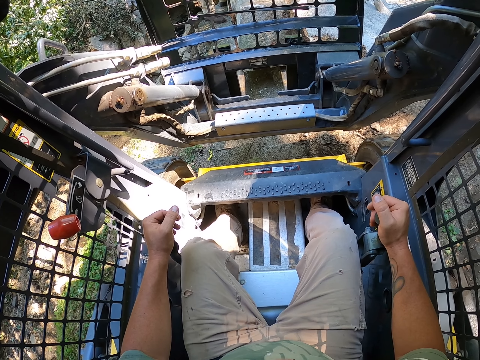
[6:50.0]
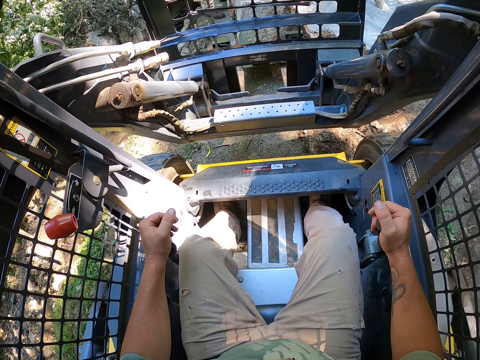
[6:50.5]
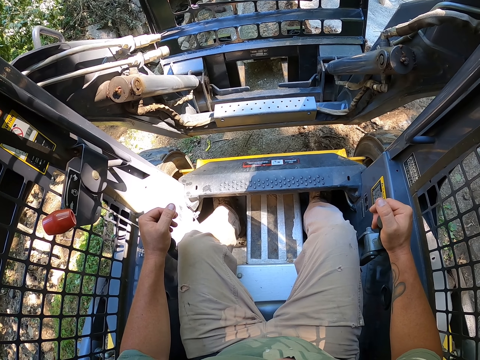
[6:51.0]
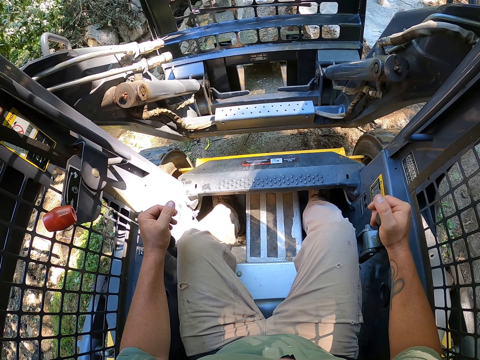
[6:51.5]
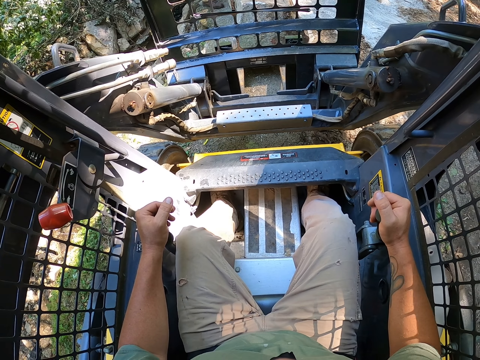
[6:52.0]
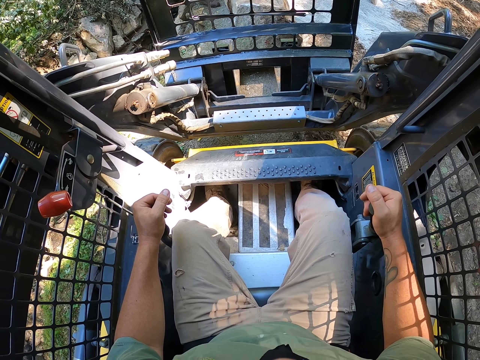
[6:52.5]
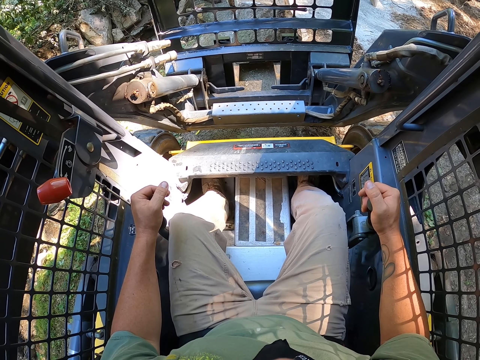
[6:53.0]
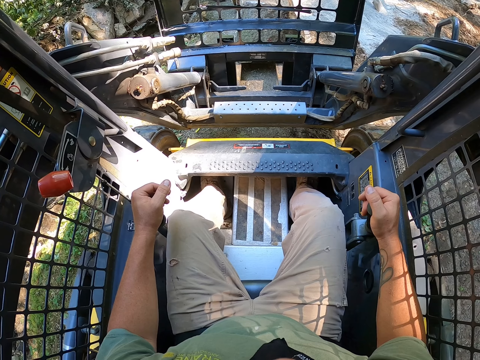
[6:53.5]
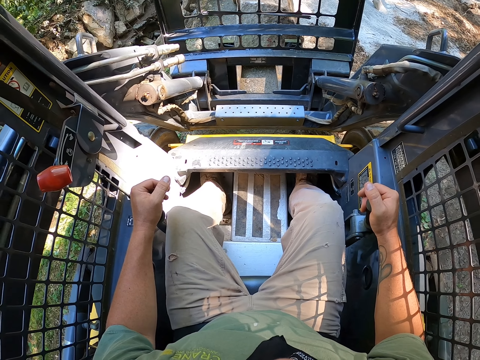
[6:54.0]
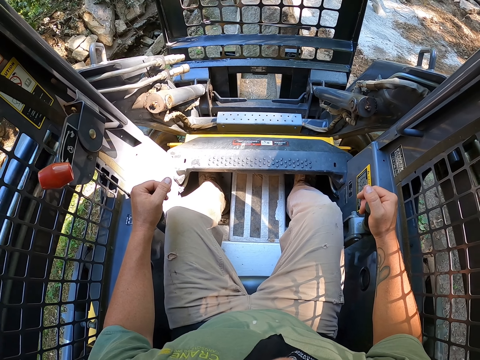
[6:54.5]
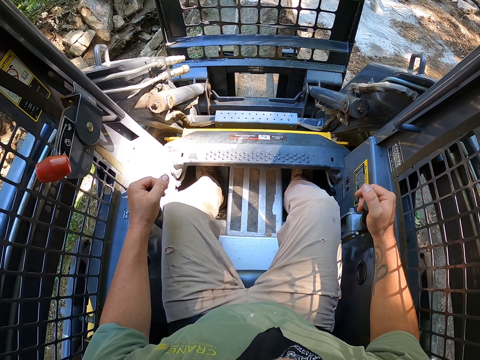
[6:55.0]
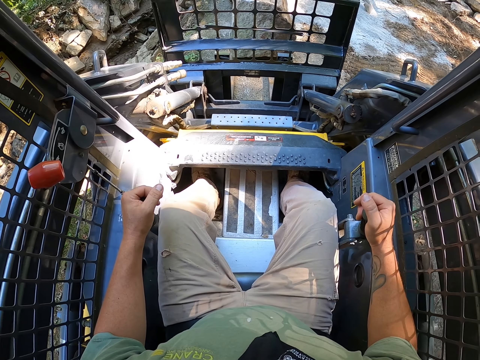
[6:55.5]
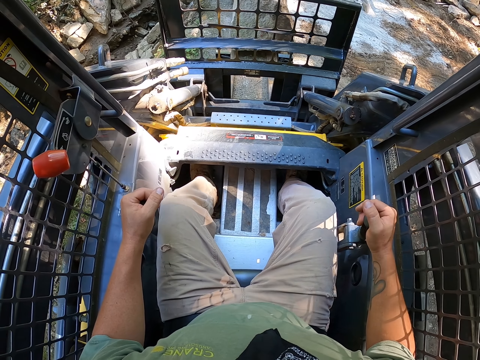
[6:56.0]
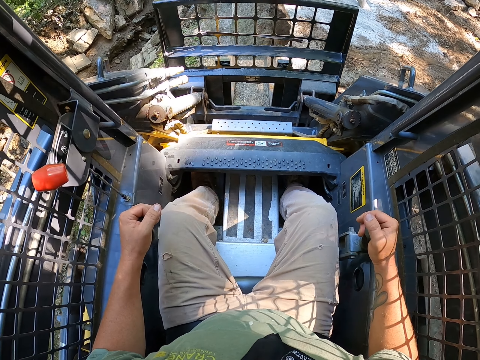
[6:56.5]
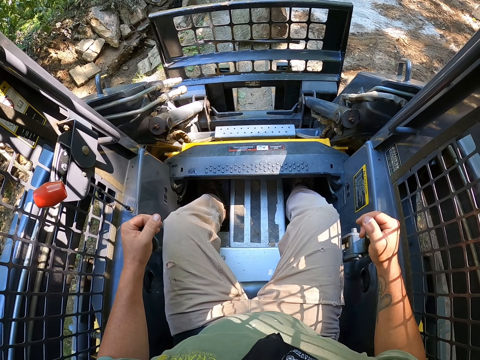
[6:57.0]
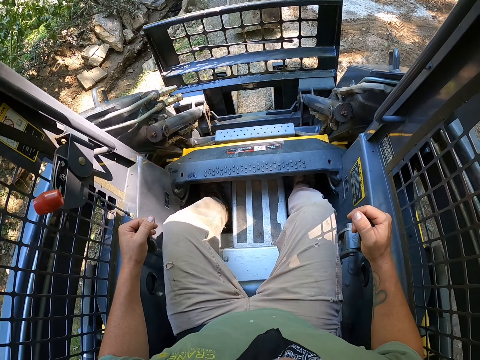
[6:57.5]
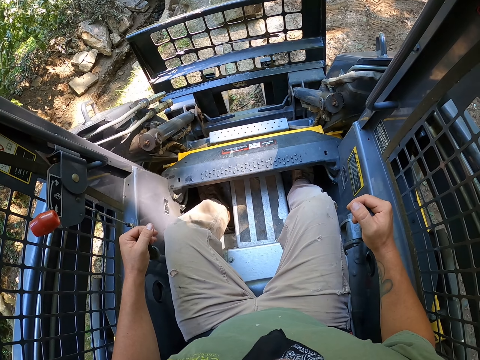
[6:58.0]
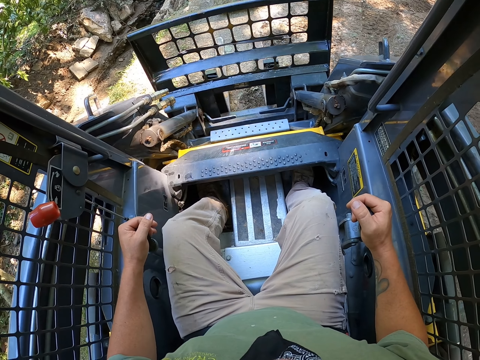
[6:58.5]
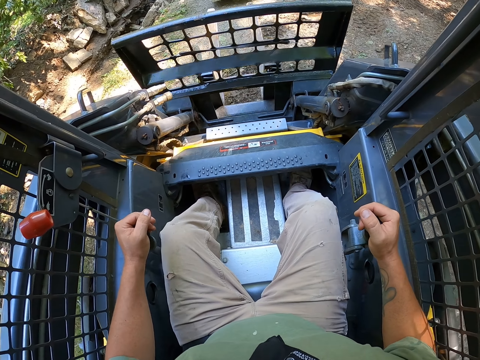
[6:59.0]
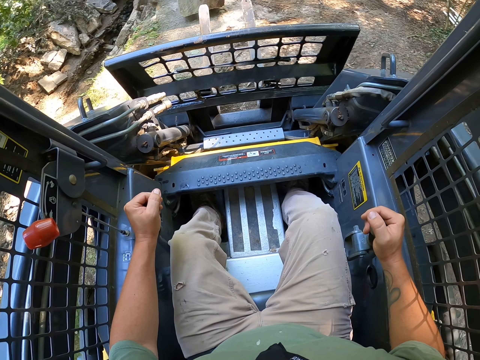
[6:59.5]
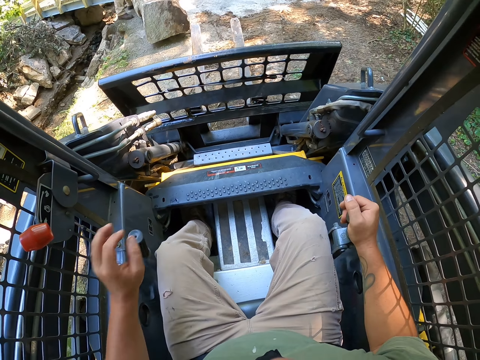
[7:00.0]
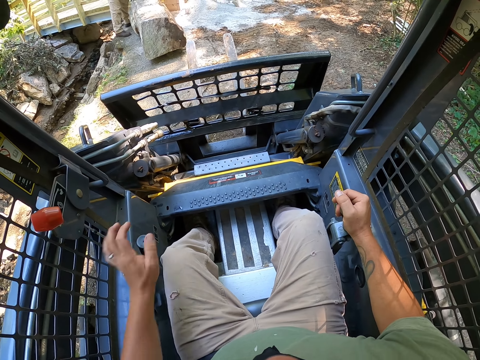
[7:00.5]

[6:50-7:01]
The camera wearer puts down the rock with the forklift. They drive the forklift.

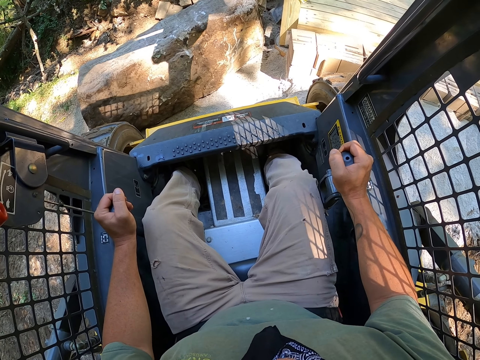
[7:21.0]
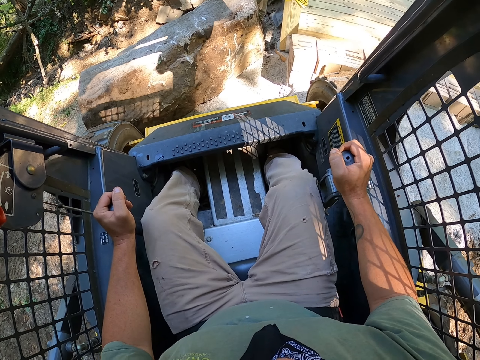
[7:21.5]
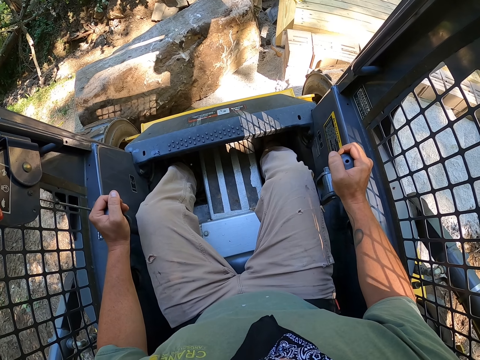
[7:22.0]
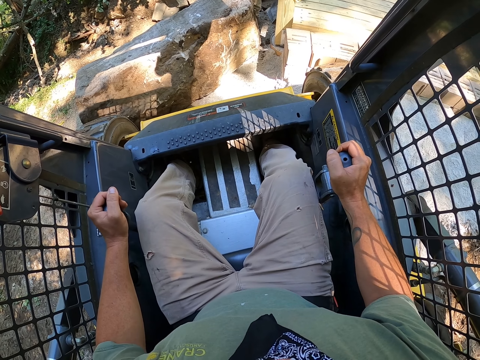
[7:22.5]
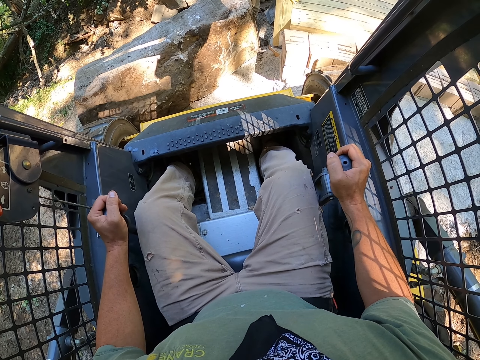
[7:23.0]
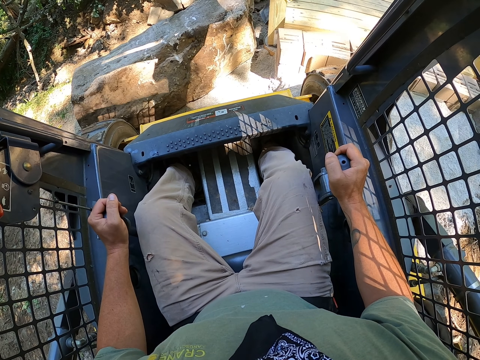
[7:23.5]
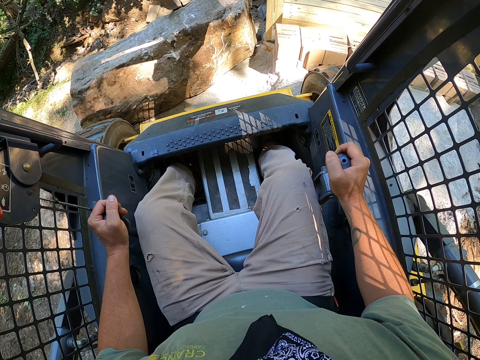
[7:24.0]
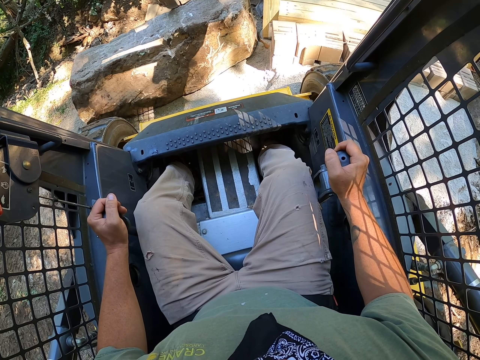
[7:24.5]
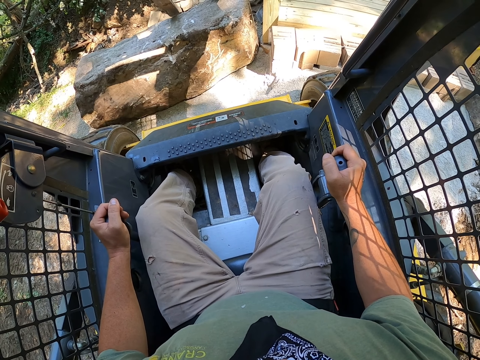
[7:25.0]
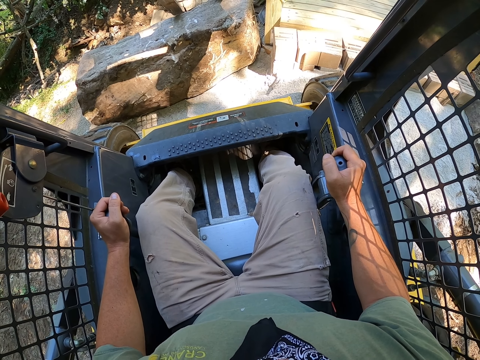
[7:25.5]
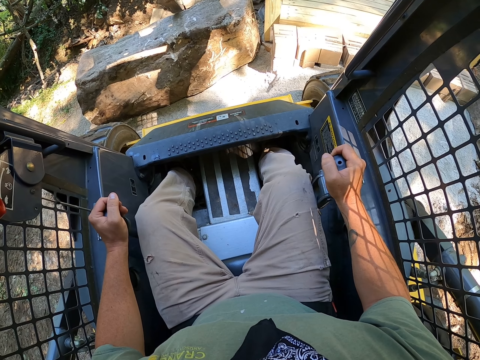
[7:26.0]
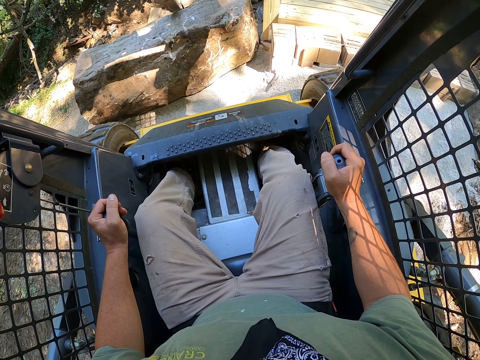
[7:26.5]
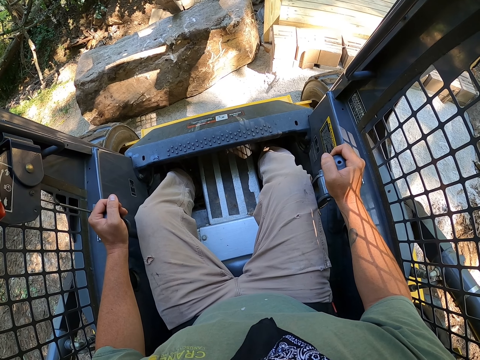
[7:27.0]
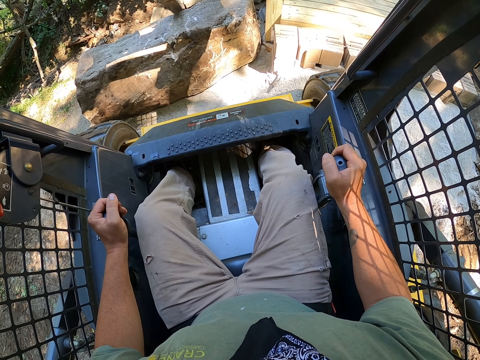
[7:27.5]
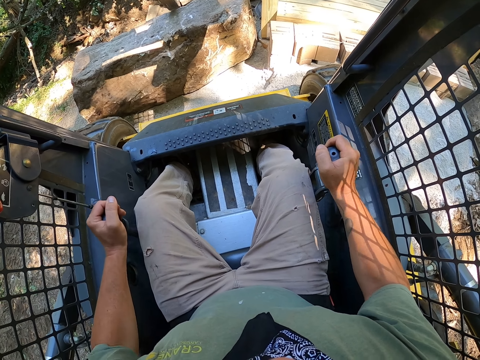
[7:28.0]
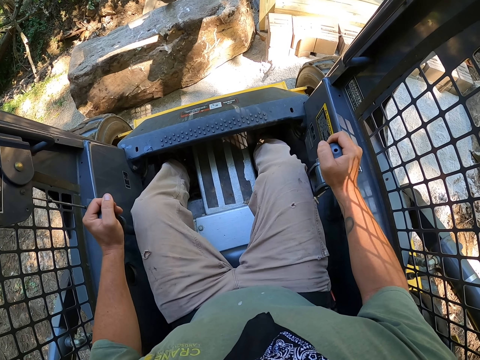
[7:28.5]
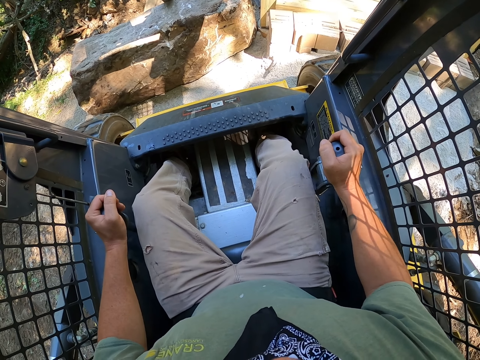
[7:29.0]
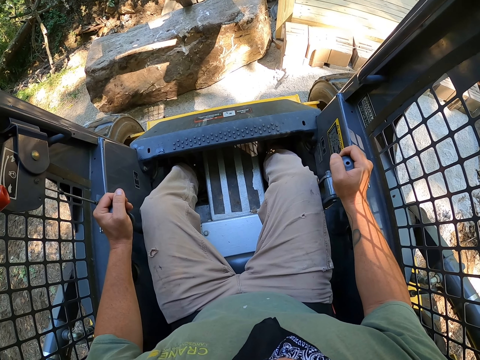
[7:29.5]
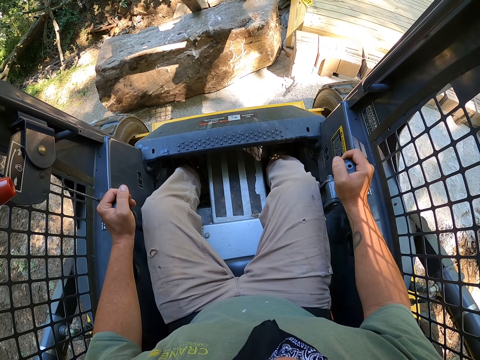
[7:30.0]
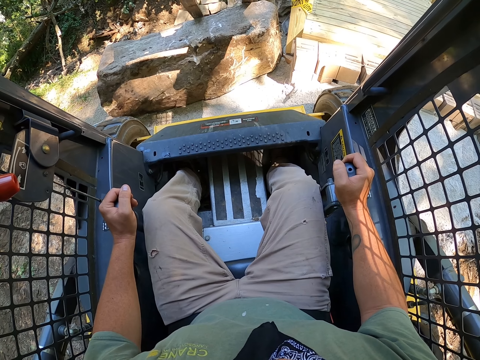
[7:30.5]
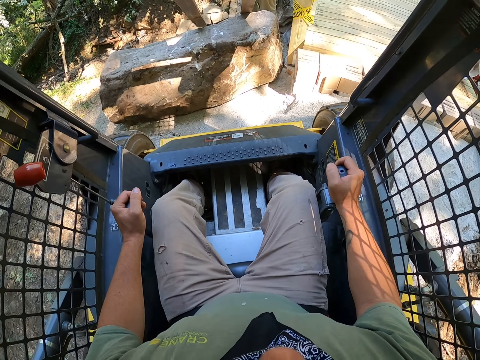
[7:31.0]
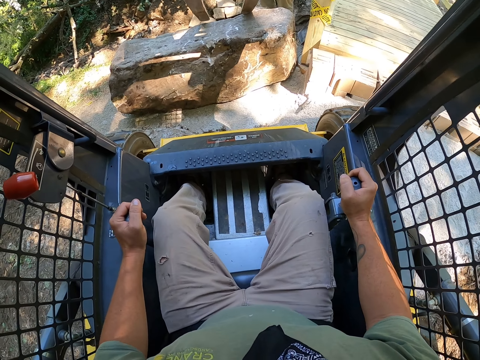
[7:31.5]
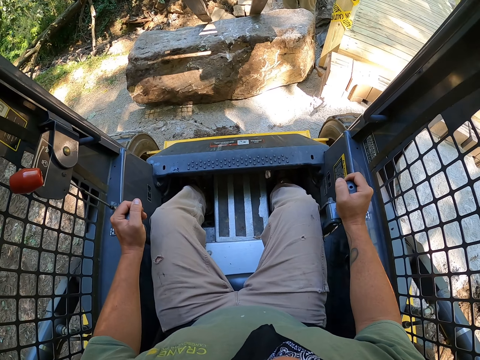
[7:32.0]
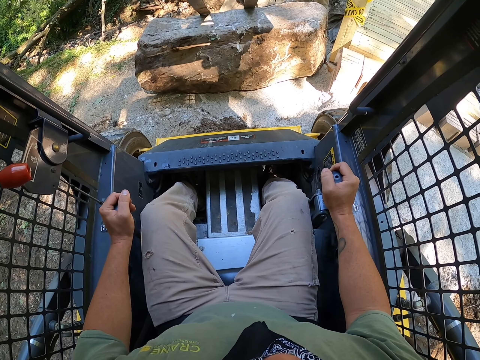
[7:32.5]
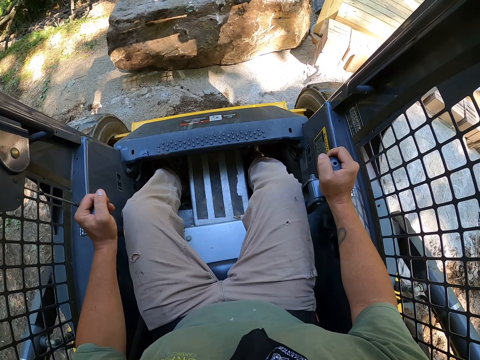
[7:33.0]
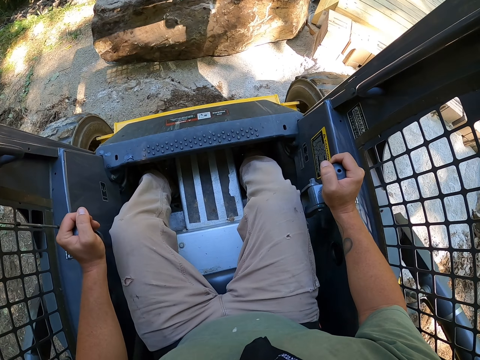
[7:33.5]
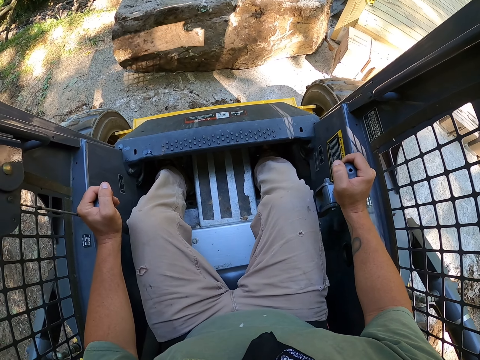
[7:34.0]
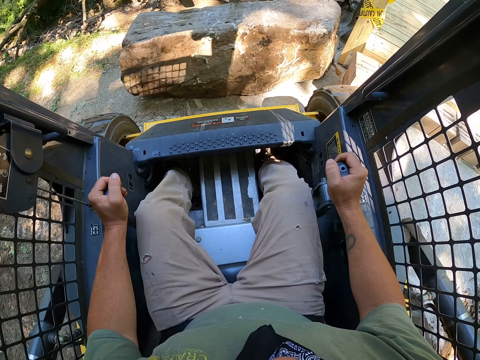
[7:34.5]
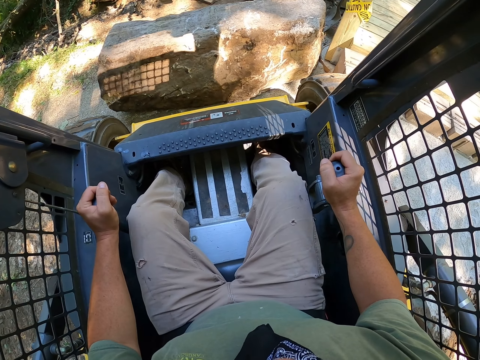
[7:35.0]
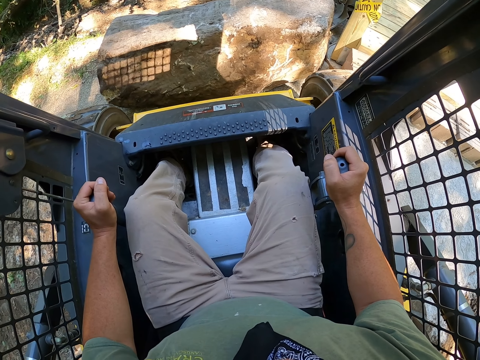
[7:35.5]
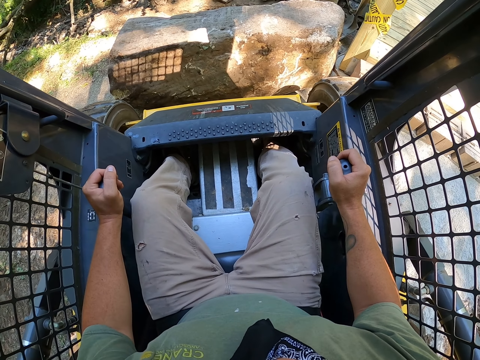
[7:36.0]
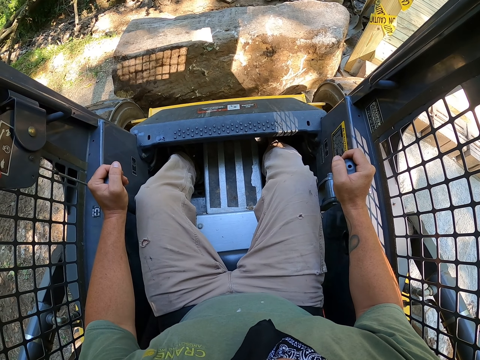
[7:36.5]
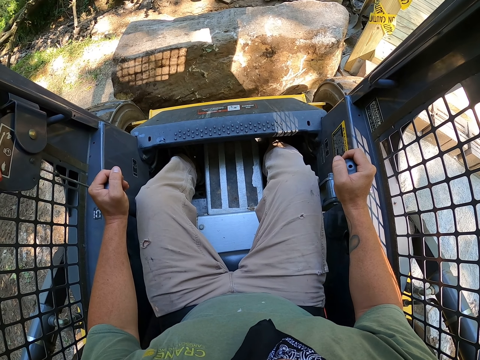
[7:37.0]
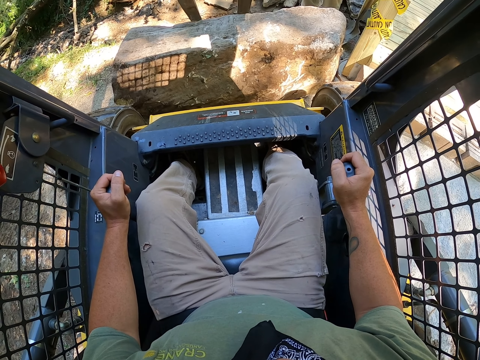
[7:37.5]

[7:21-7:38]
The camera wearer moves the rock with the forklift.
